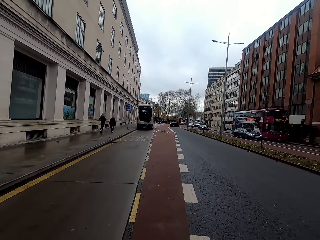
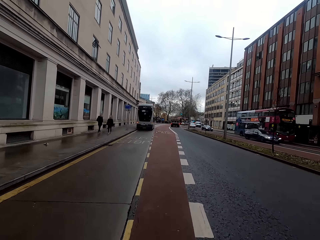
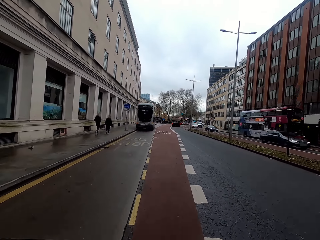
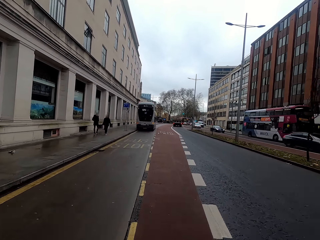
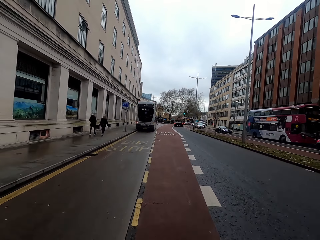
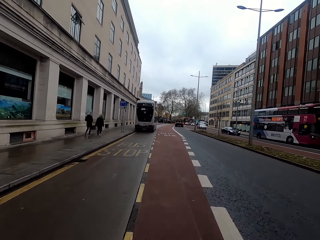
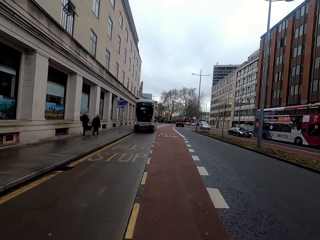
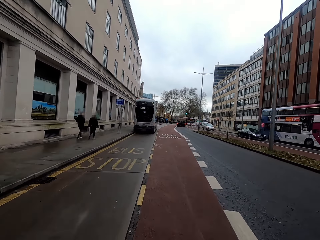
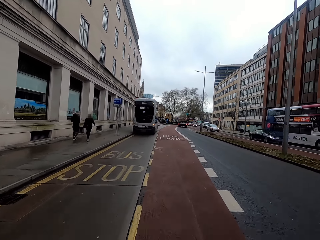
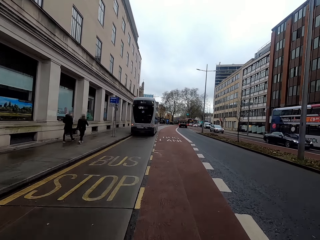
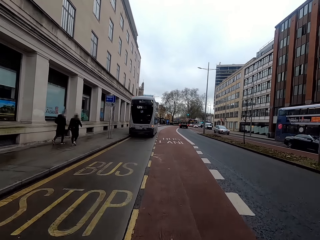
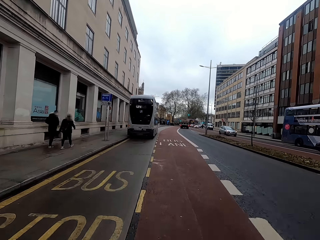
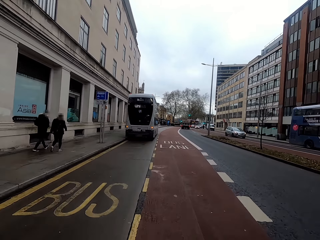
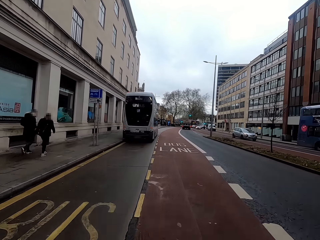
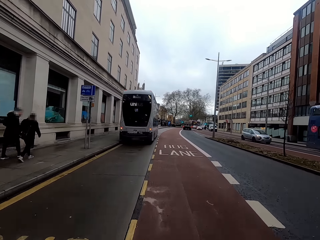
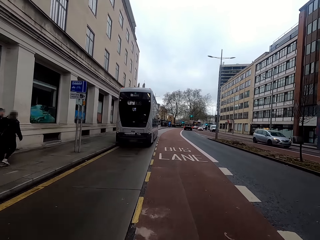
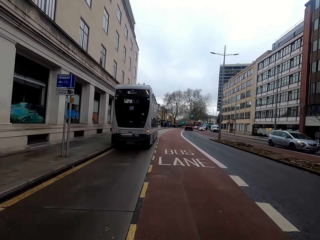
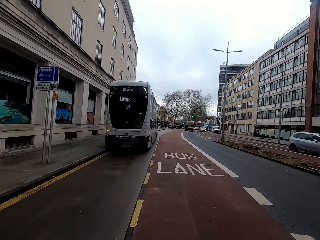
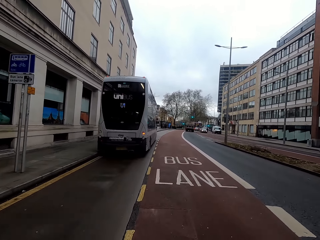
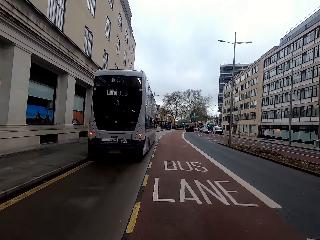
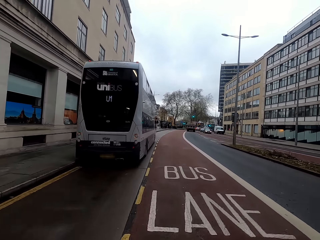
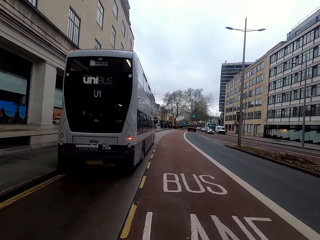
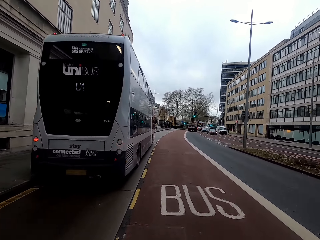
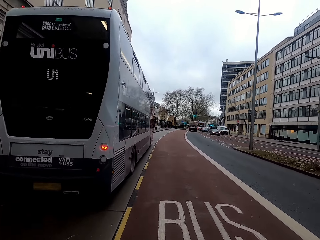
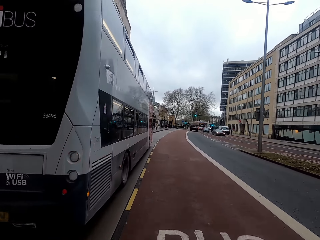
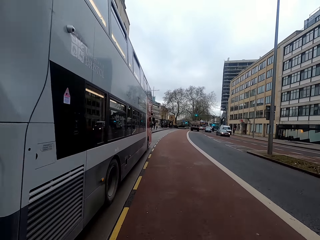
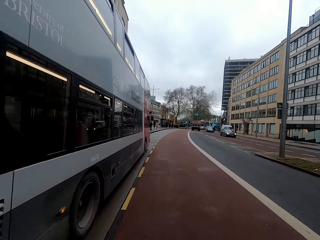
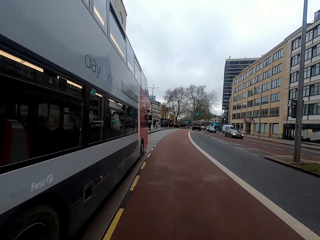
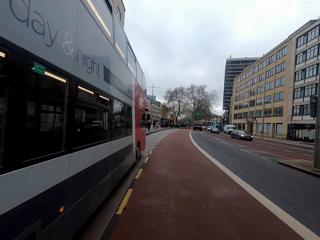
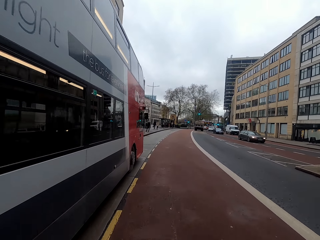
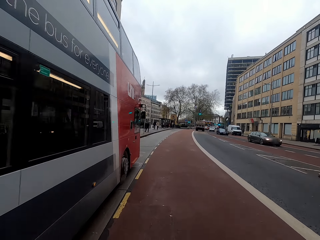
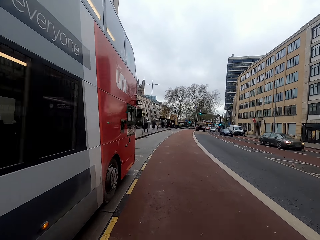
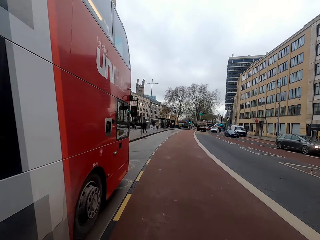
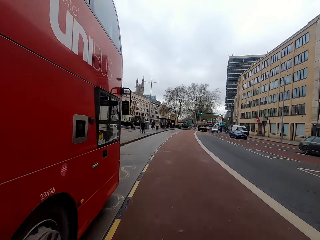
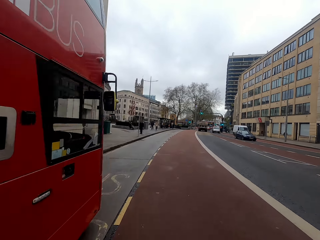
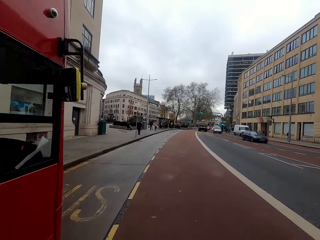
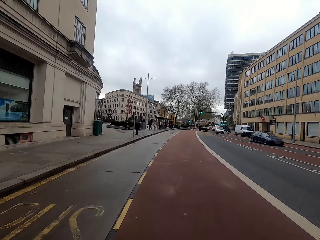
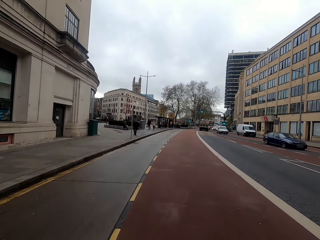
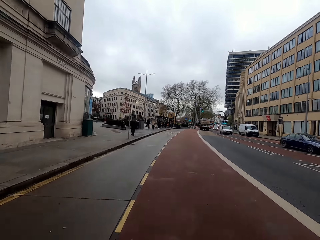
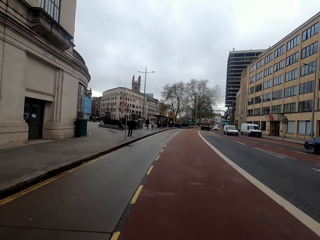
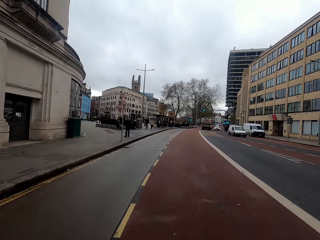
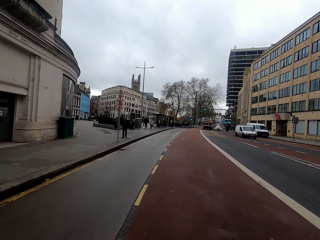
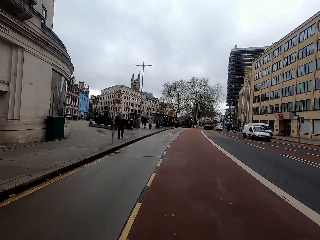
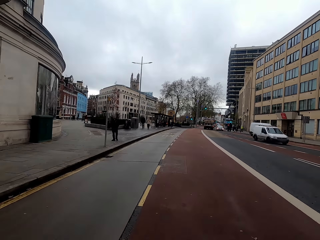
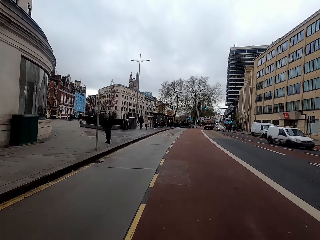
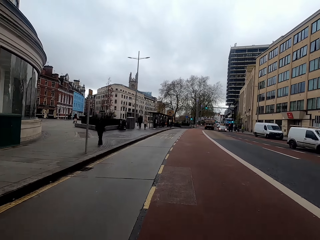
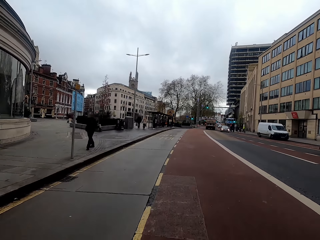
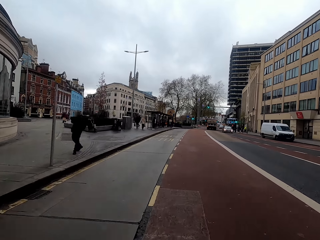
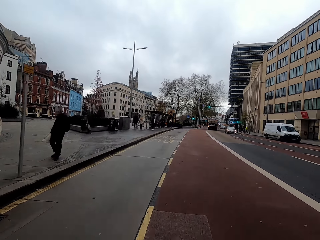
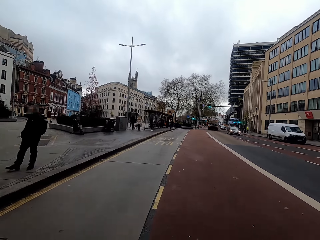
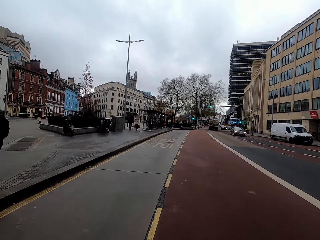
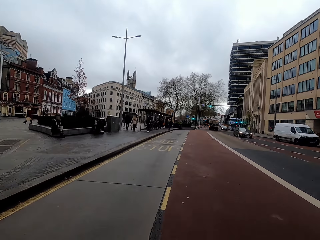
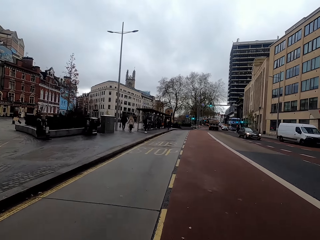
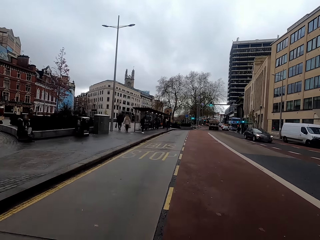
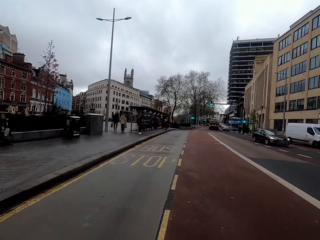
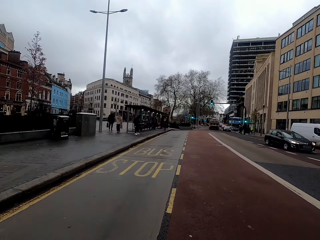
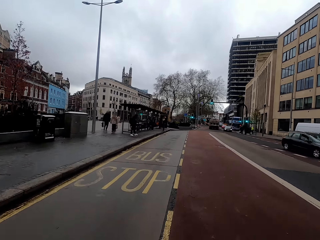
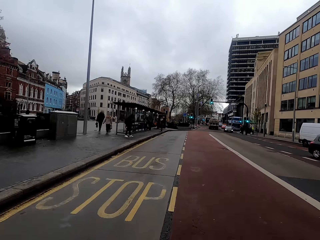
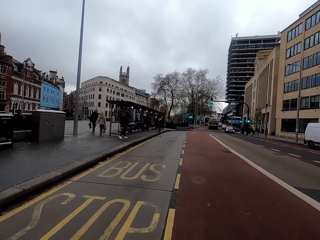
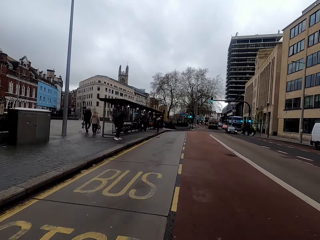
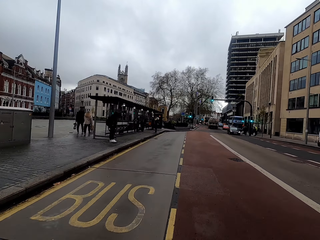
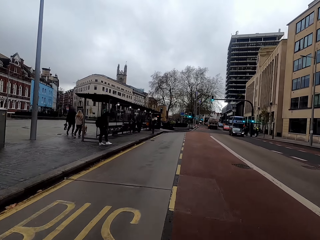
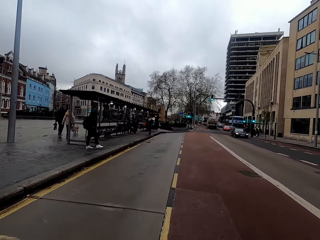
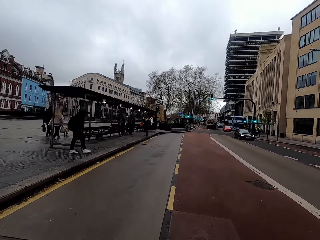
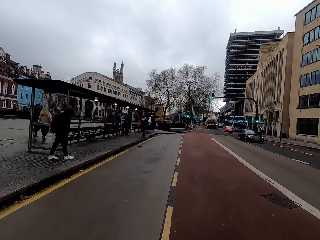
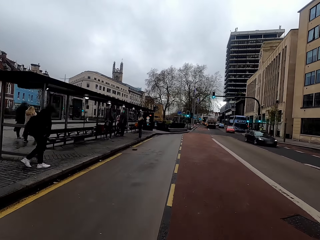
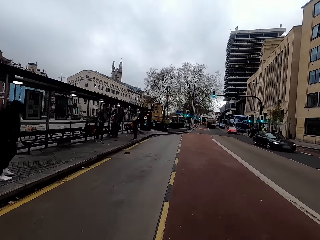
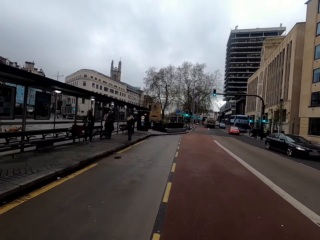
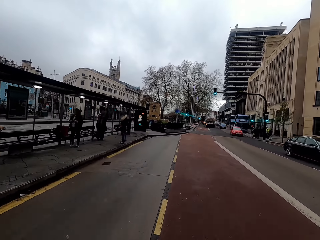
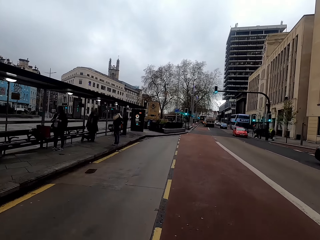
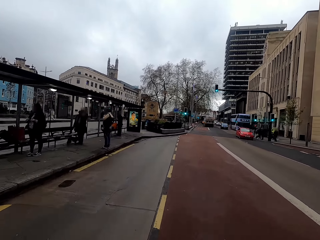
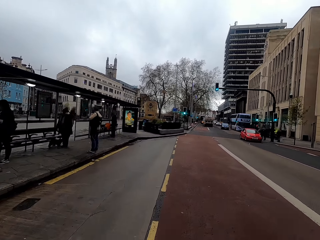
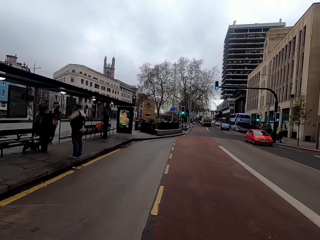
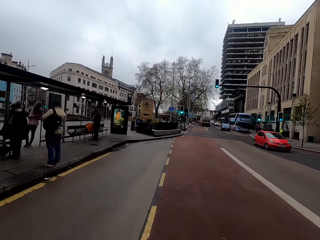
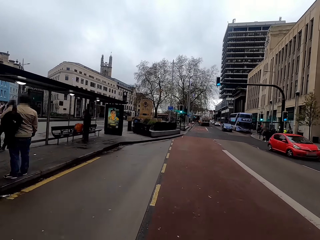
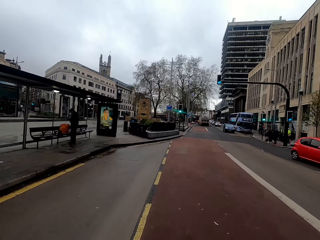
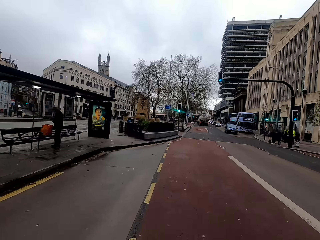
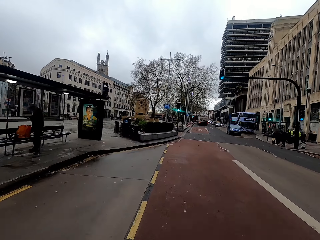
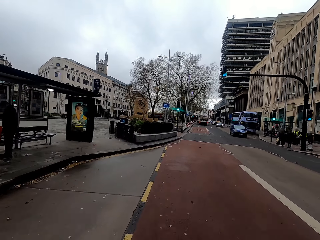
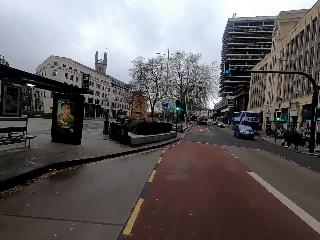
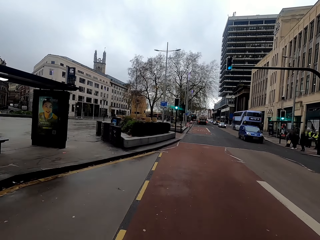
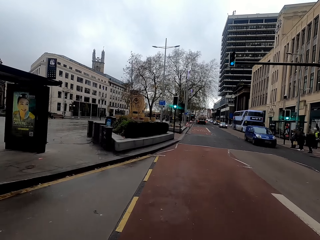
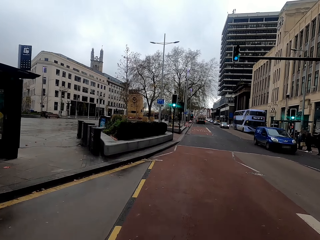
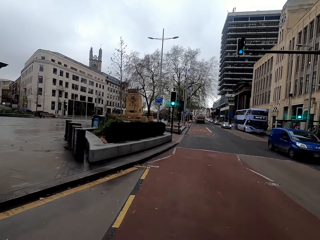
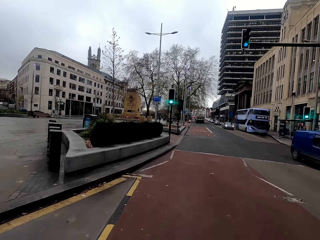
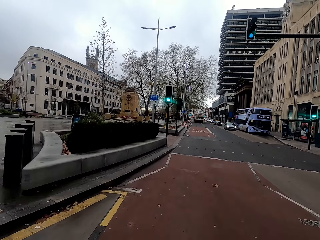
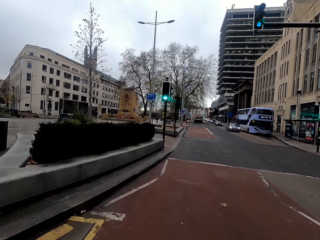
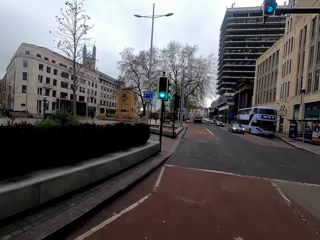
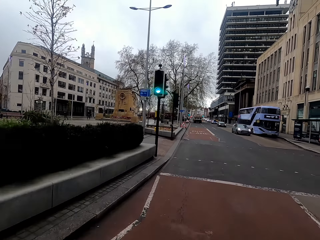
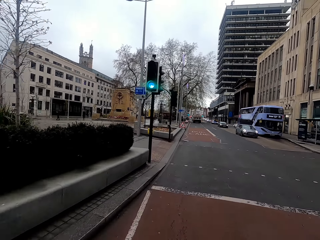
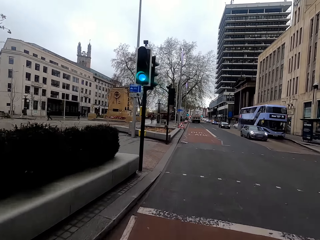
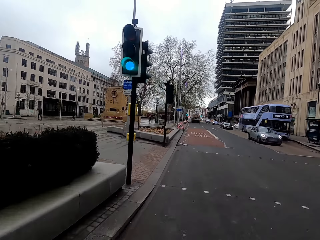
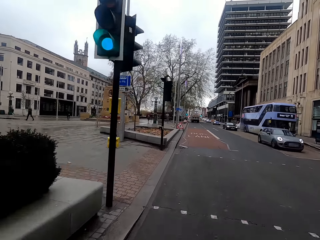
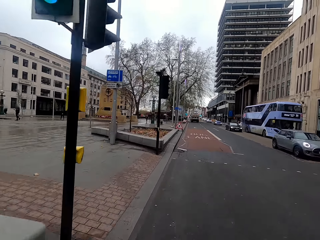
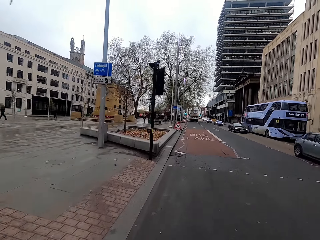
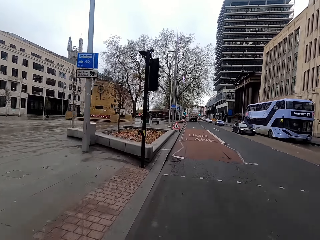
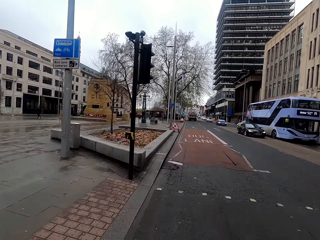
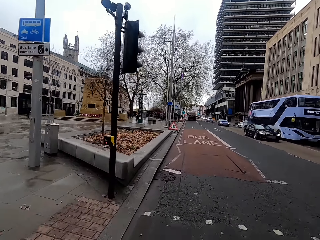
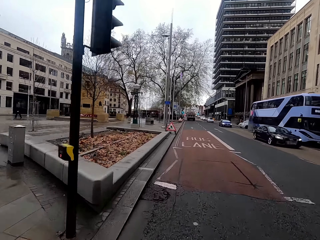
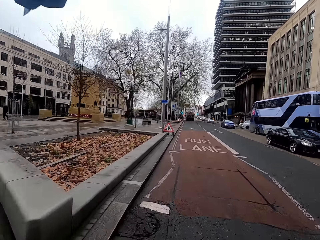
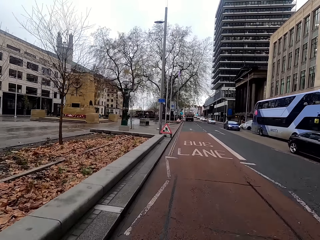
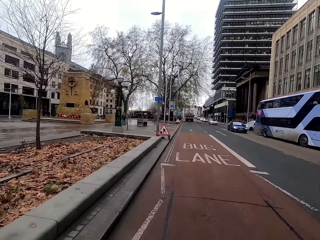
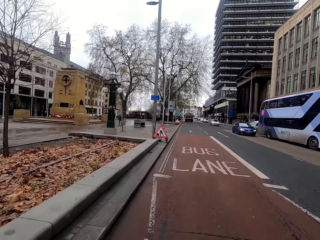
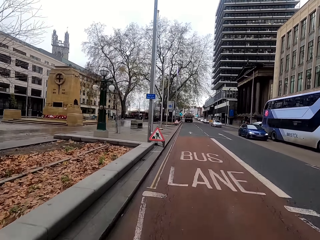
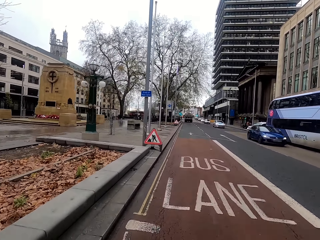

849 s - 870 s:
A black car drives past the camera wearer. A black car drives past them again. They drive past a woman and a man. A grey car drives past them. A grey car drives past them again. A black car drives past them. A white bus drives past them. They drive past a man. A black car drives past them. They drive past another man. A black car drives past them. A red car drives past them. A blue car drives past them. A grey car drives past them. A black car drives past them.
